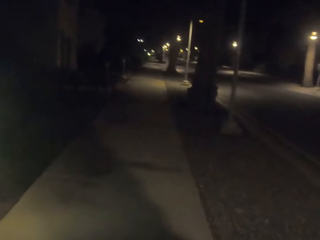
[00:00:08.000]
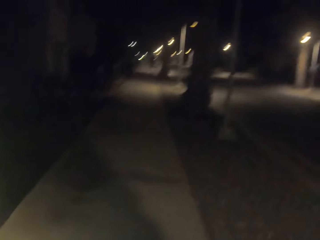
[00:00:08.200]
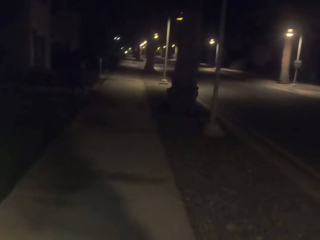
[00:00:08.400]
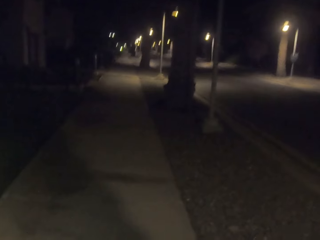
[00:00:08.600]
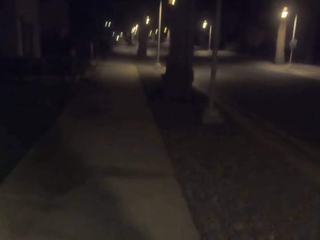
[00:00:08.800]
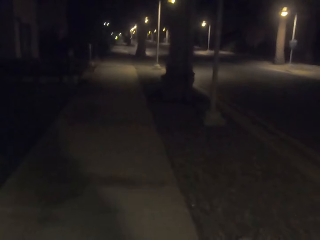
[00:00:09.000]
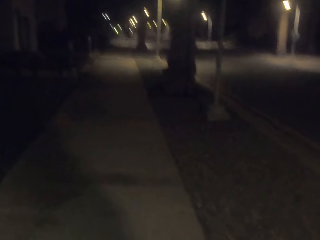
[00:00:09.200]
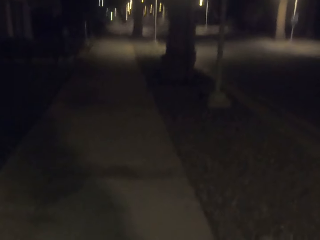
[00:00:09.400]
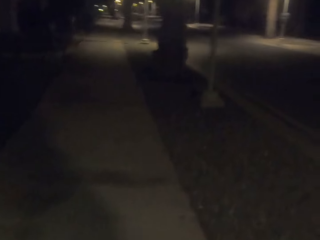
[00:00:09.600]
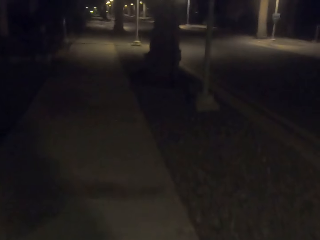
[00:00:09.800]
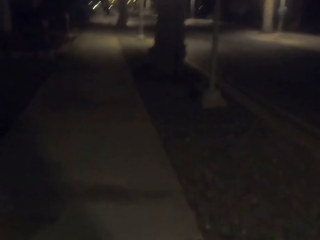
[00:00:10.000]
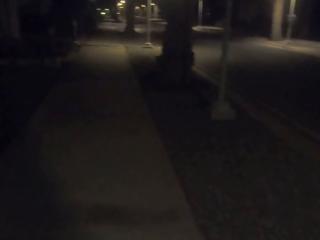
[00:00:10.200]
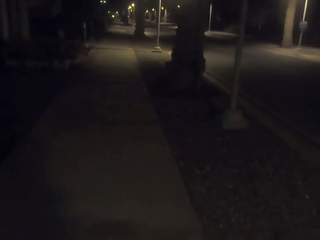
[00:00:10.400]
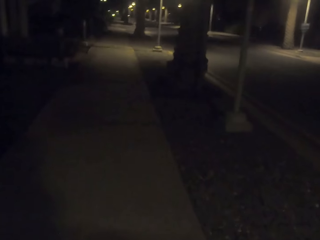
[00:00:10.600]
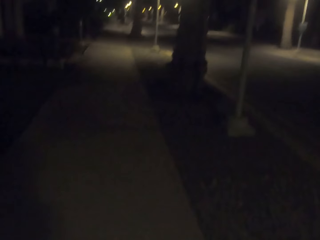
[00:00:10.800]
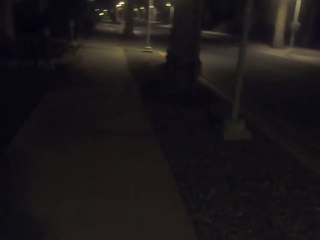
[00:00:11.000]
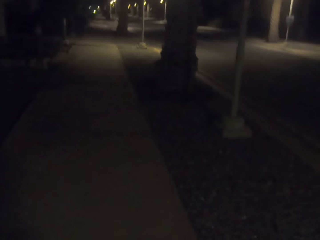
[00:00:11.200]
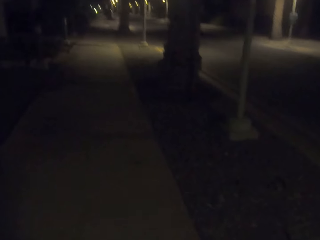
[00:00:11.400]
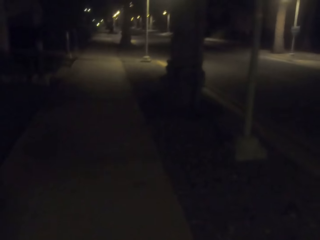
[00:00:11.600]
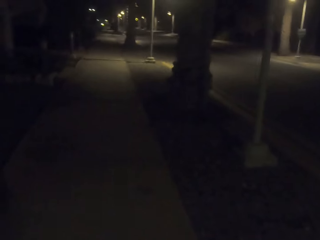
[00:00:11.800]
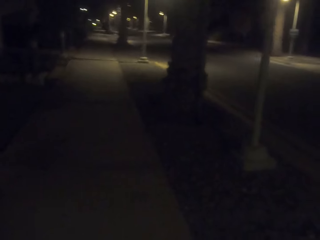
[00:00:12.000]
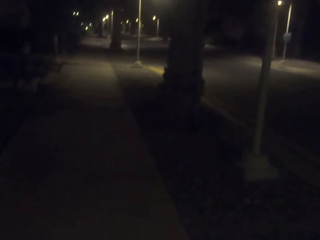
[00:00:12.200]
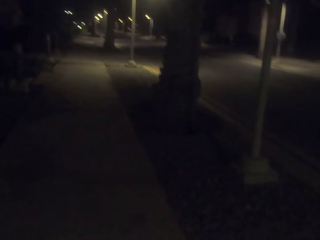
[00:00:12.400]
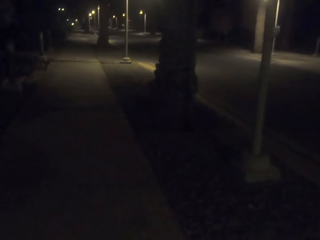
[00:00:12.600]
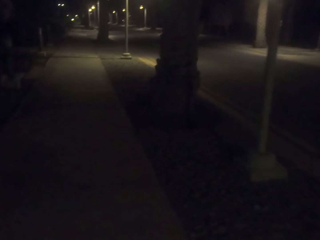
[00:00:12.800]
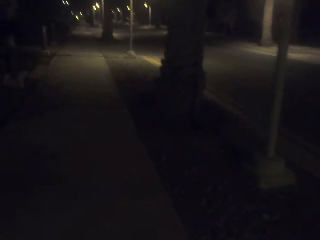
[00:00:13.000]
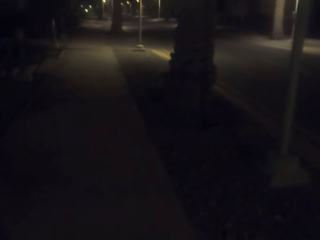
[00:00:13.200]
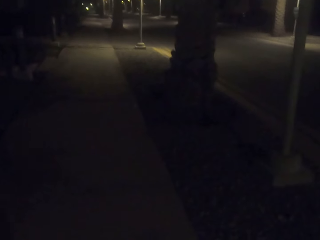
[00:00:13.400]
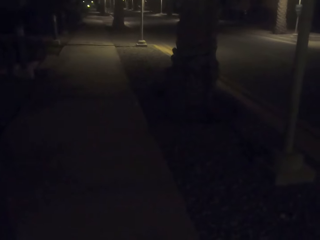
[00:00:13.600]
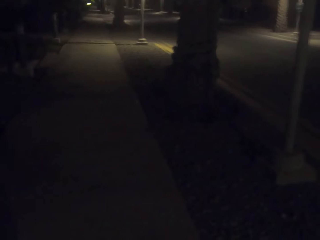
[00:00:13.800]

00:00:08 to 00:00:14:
The camera wearer walks around.

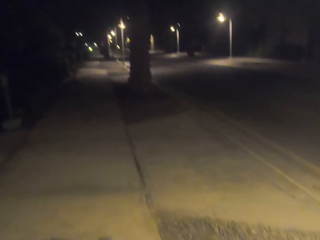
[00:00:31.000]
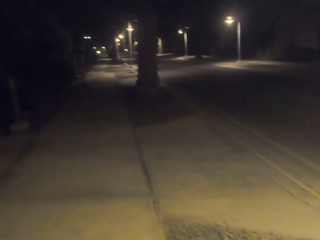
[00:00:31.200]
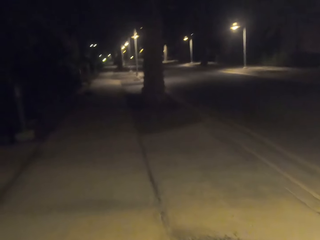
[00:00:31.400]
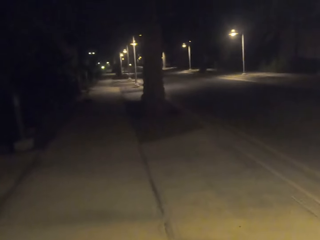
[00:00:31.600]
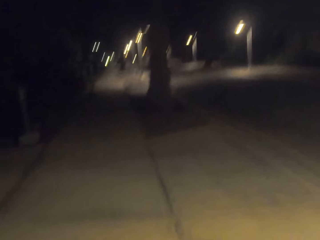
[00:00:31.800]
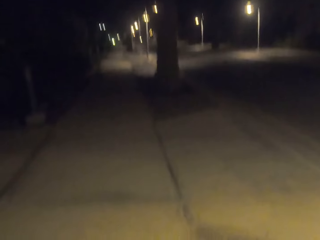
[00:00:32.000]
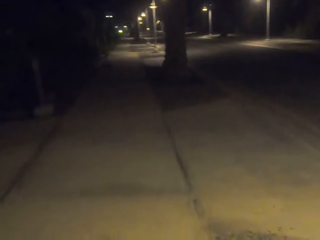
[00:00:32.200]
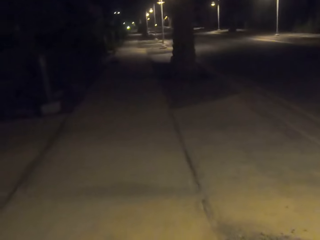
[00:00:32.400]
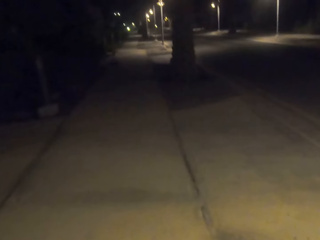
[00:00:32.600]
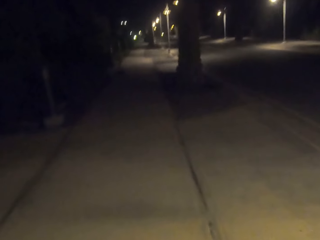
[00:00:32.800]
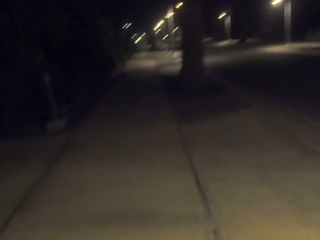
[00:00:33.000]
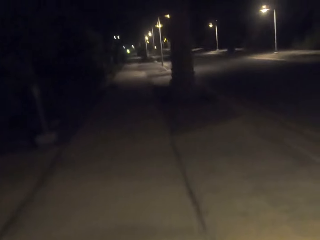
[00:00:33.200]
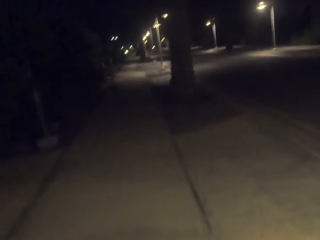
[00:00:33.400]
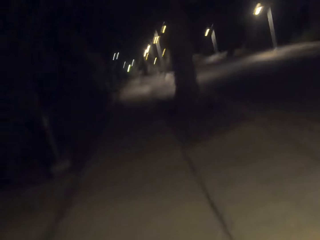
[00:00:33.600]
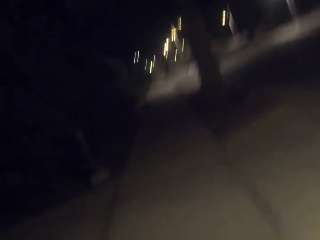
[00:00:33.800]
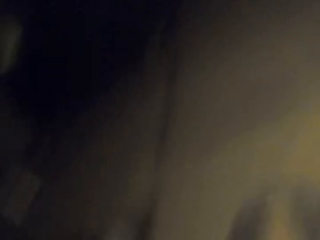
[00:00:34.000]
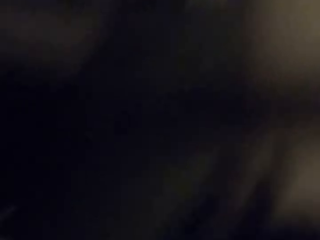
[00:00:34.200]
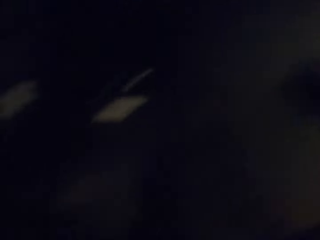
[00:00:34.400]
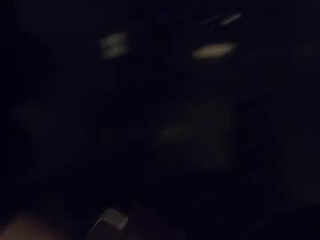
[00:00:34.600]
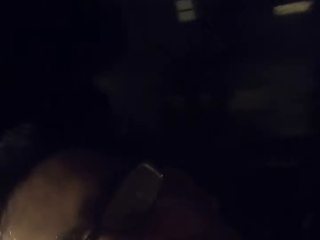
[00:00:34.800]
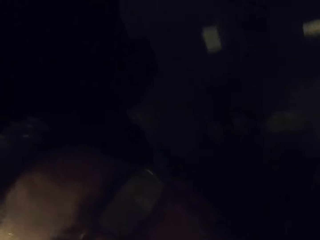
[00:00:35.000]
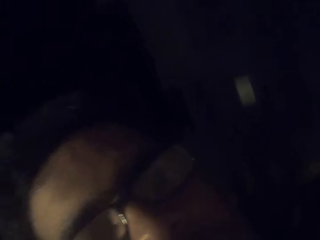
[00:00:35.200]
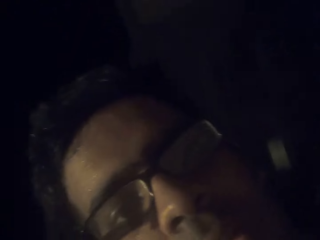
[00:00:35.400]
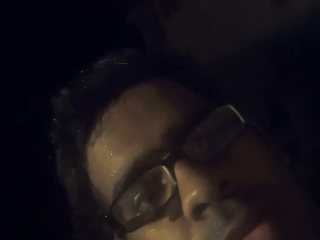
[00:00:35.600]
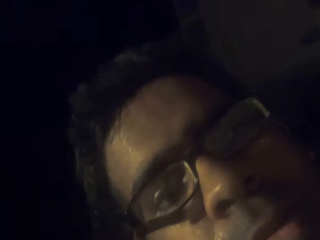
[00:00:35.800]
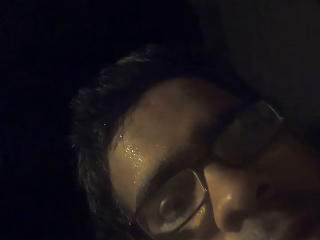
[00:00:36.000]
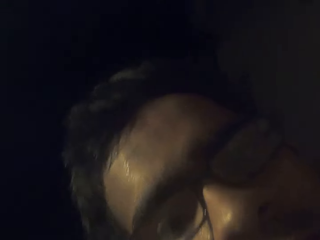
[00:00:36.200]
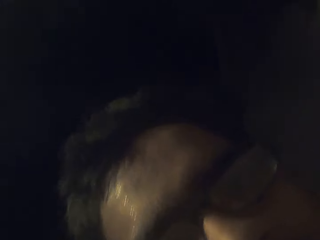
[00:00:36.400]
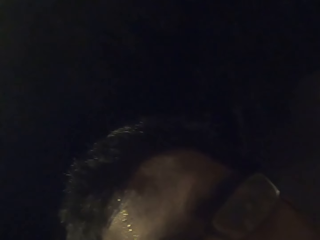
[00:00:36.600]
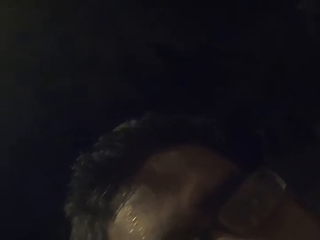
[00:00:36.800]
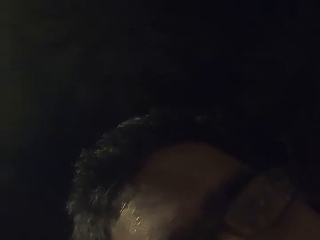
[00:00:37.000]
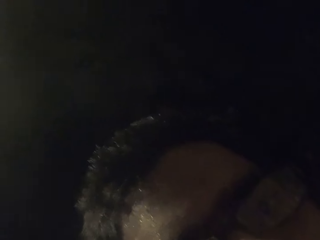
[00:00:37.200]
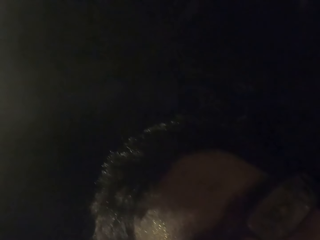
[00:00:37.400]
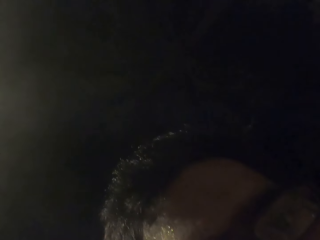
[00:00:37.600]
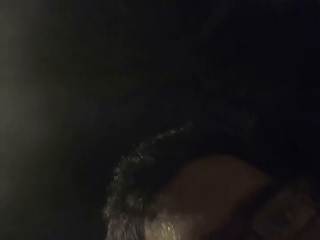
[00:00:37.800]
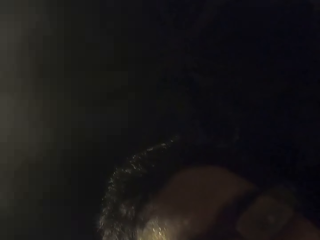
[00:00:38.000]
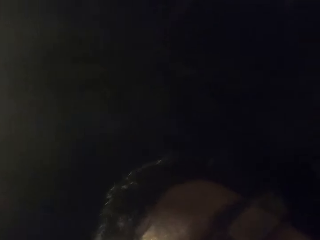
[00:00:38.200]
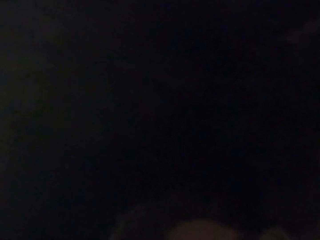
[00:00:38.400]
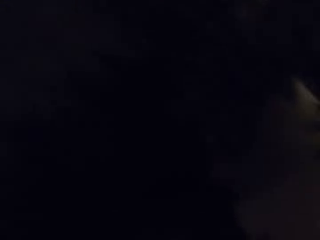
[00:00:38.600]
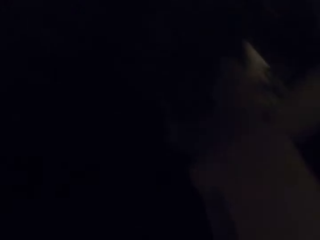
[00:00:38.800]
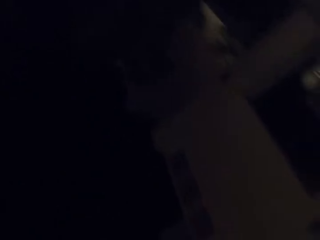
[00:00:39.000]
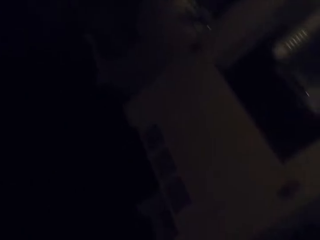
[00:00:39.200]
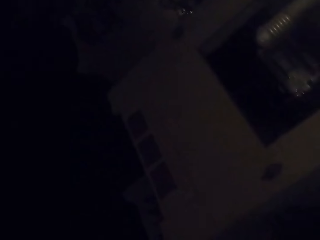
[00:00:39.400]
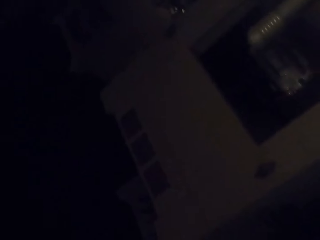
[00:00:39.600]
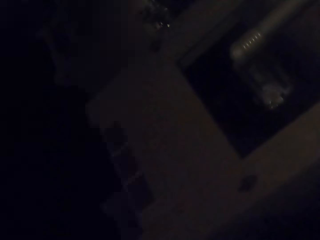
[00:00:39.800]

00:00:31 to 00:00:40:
The camera wearer looks around. A person stands on the road.

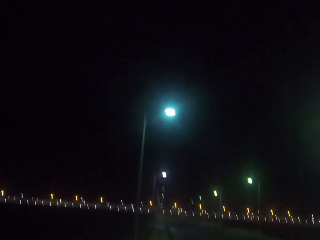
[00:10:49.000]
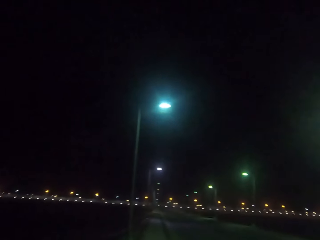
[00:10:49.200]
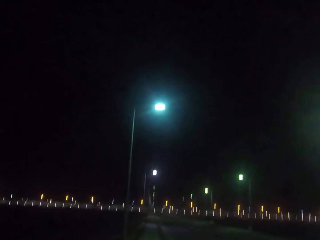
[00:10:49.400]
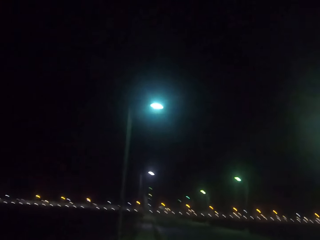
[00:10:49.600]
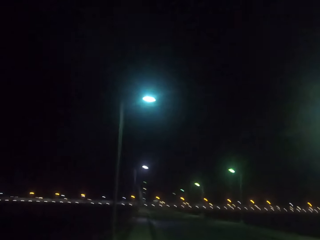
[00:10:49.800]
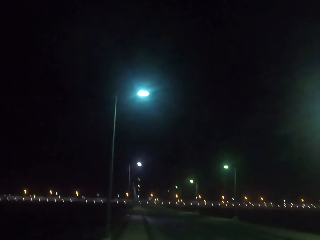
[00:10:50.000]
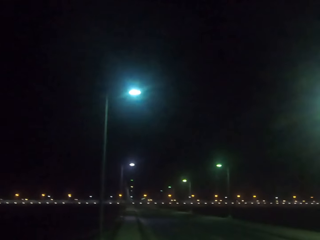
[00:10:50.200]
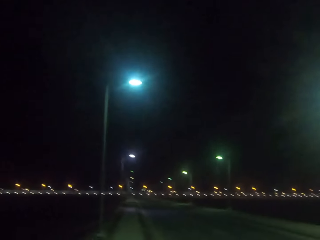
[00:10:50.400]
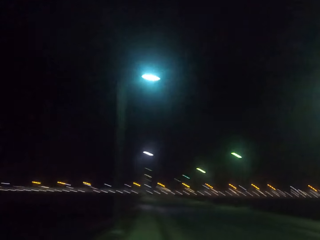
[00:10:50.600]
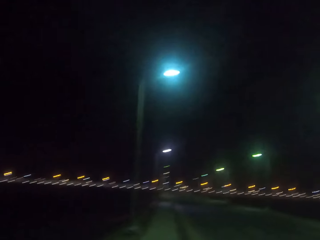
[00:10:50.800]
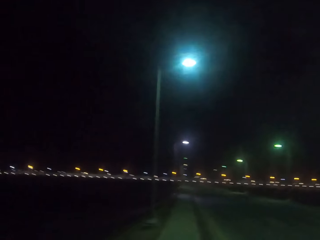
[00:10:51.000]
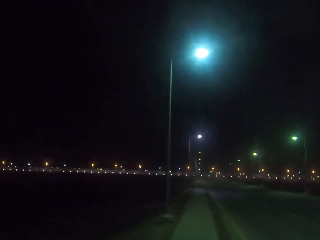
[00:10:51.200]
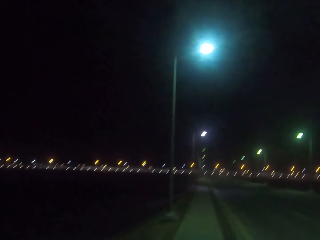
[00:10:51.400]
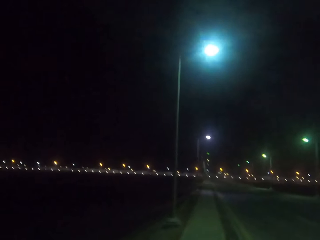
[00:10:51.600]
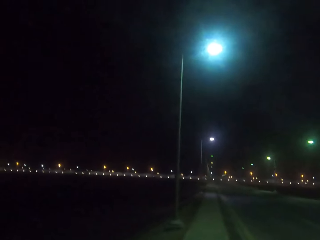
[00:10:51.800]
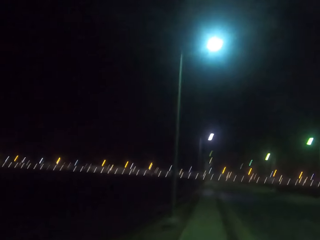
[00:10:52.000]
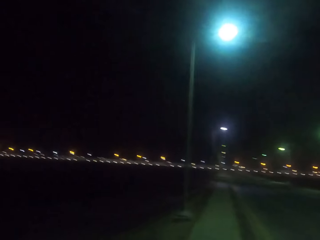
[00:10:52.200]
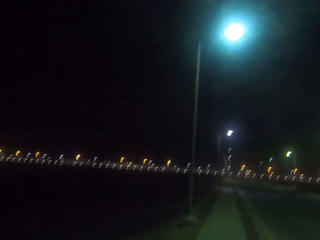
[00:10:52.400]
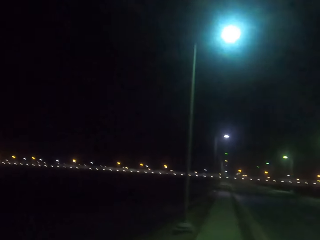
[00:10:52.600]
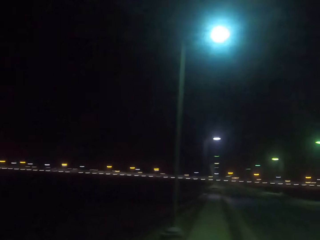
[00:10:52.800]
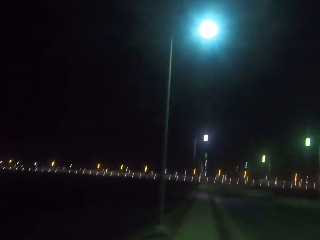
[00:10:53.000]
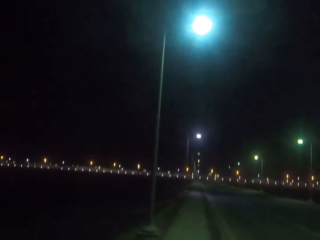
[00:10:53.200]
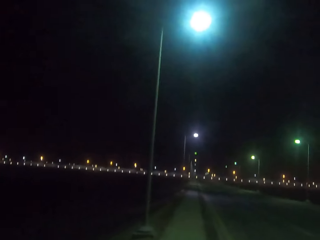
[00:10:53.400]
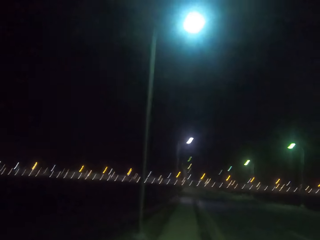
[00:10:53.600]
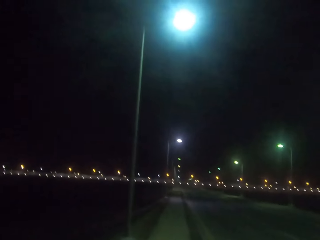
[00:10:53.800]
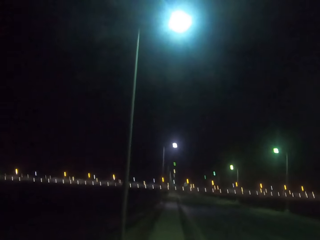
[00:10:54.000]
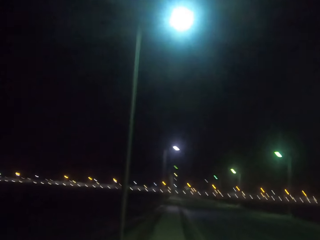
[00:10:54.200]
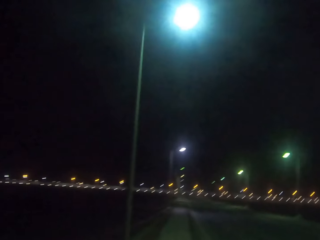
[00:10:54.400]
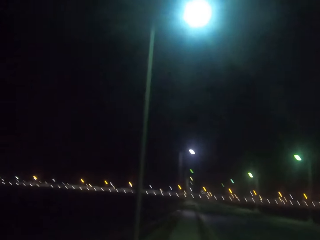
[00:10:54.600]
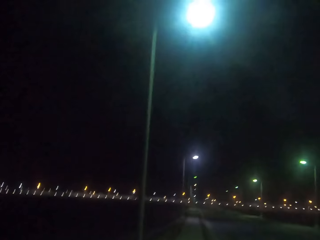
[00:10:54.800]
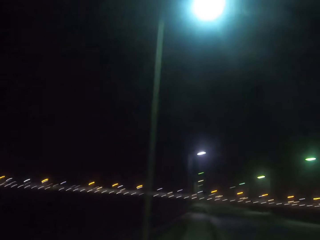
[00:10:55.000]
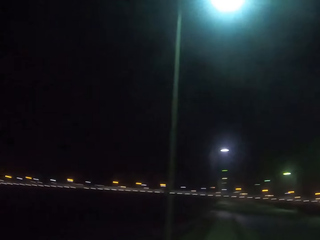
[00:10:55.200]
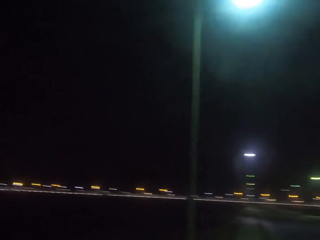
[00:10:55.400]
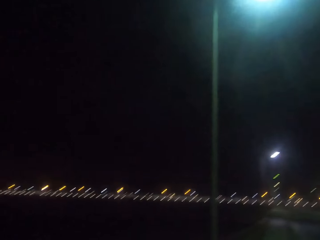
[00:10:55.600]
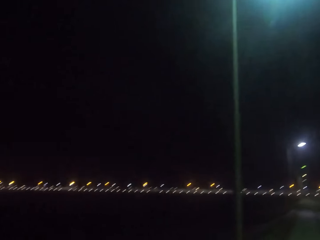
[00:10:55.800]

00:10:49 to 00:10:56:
The camera wearer looks around.
